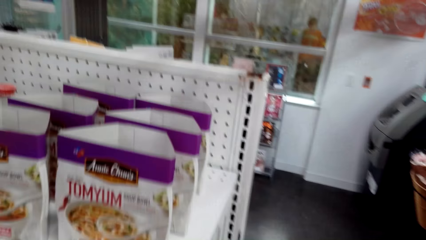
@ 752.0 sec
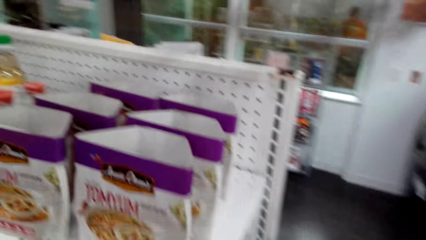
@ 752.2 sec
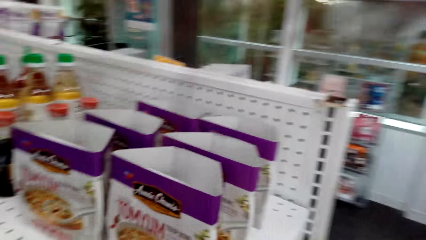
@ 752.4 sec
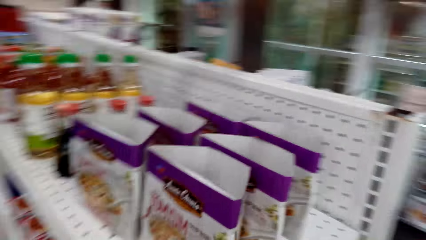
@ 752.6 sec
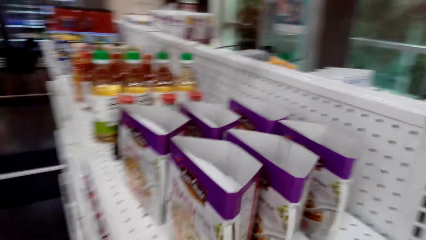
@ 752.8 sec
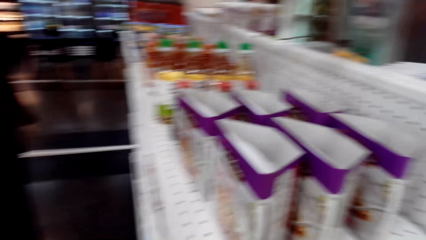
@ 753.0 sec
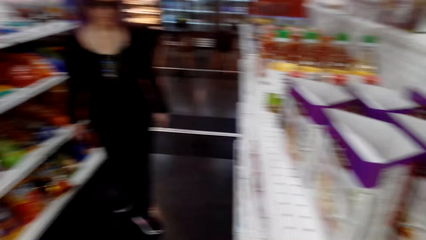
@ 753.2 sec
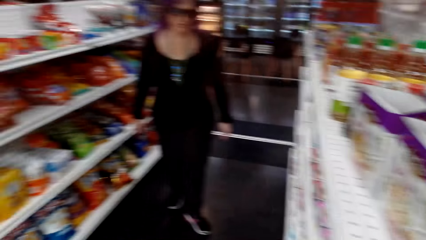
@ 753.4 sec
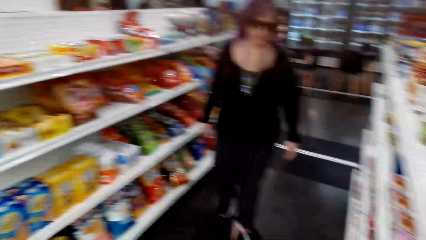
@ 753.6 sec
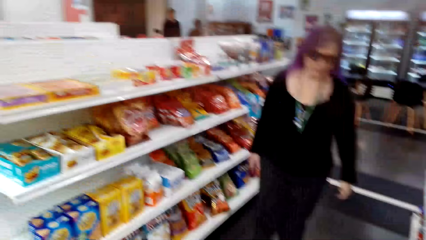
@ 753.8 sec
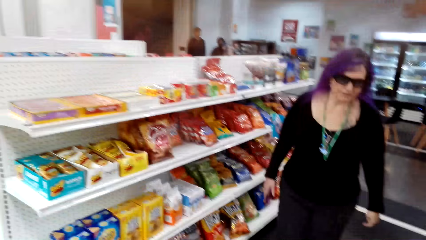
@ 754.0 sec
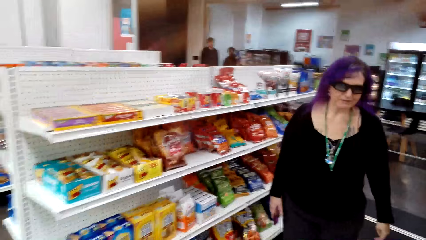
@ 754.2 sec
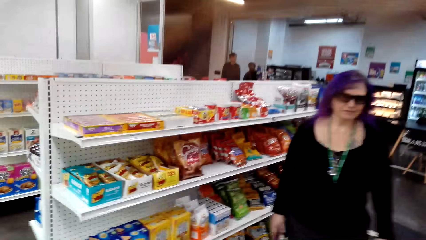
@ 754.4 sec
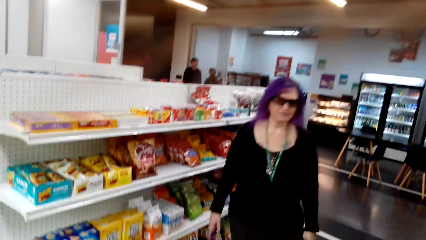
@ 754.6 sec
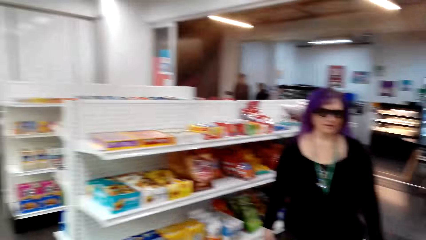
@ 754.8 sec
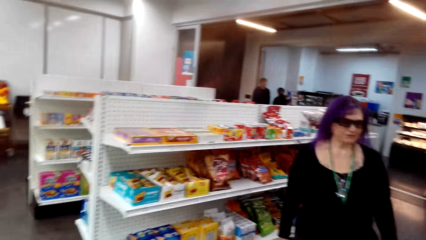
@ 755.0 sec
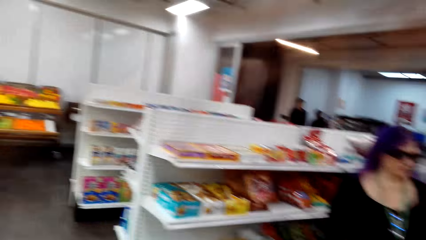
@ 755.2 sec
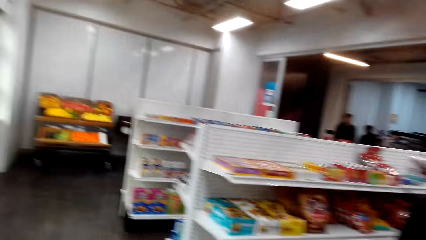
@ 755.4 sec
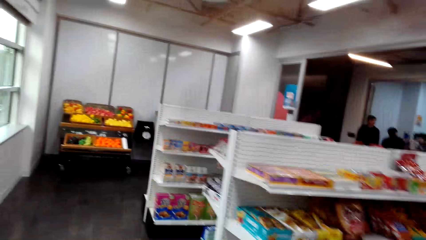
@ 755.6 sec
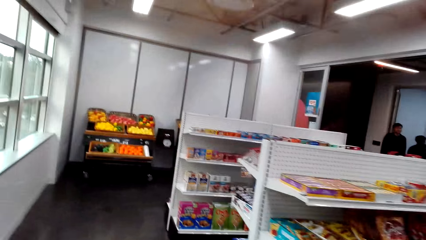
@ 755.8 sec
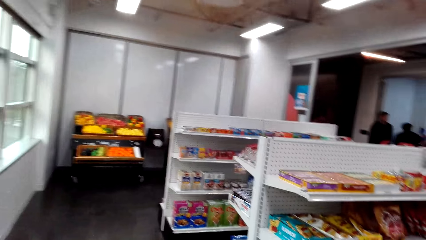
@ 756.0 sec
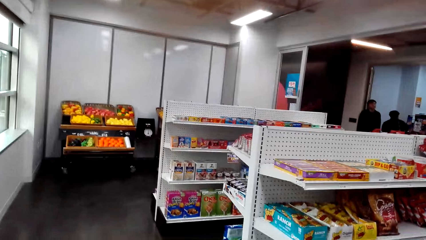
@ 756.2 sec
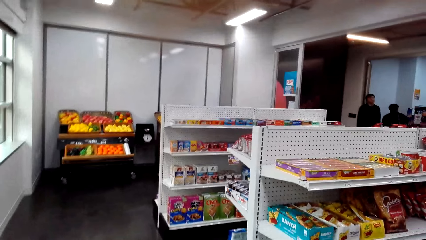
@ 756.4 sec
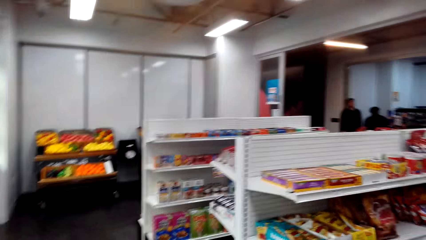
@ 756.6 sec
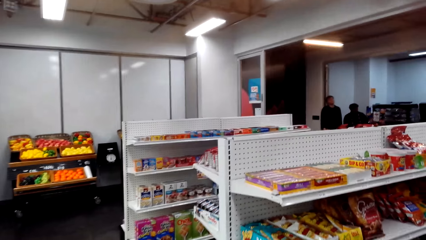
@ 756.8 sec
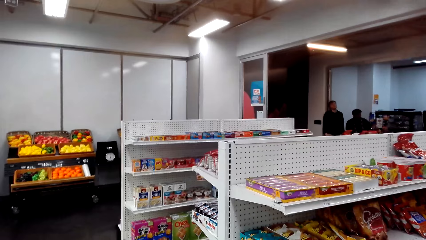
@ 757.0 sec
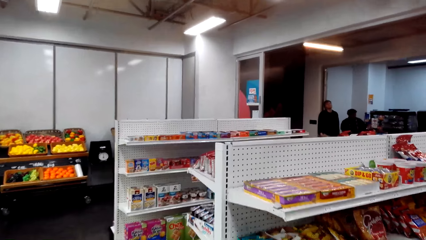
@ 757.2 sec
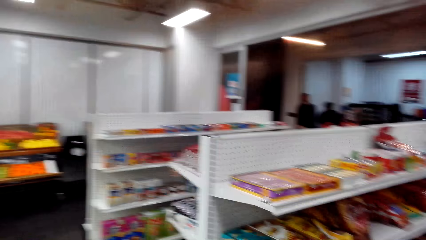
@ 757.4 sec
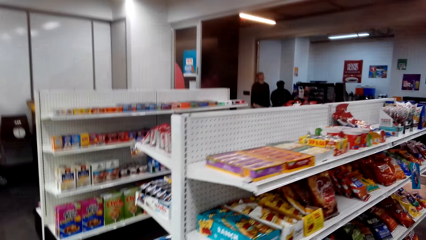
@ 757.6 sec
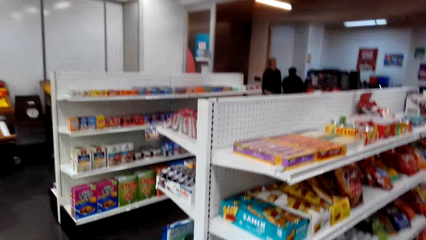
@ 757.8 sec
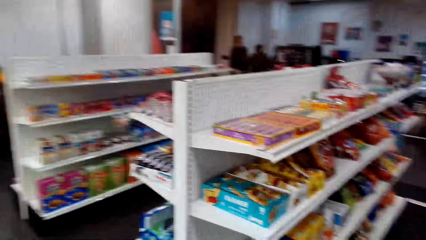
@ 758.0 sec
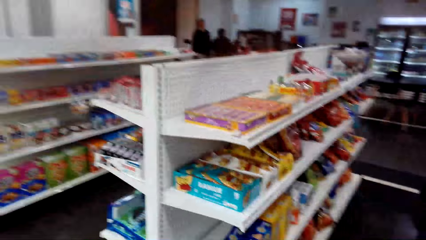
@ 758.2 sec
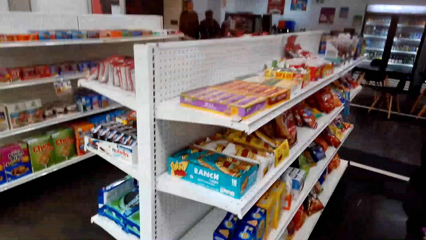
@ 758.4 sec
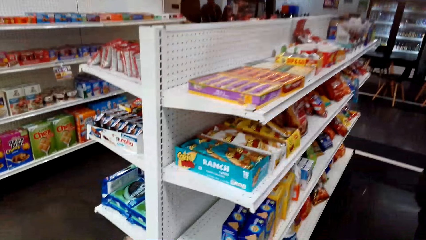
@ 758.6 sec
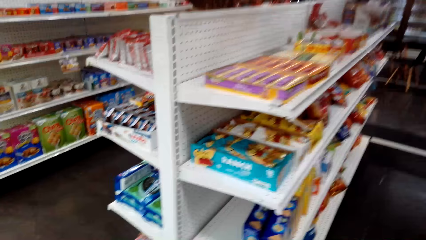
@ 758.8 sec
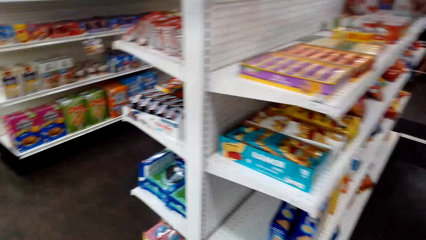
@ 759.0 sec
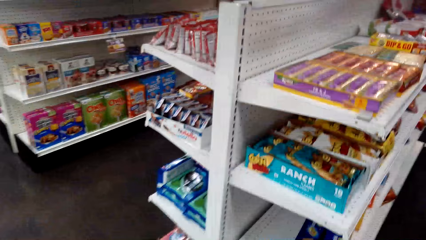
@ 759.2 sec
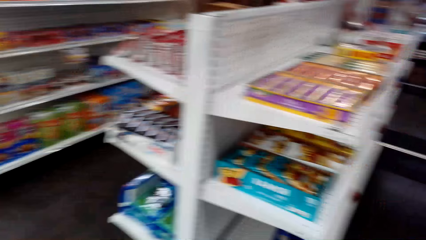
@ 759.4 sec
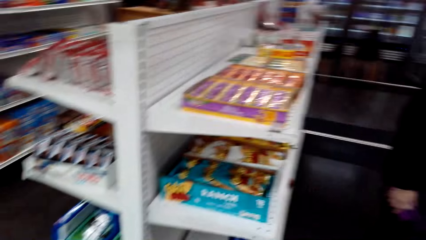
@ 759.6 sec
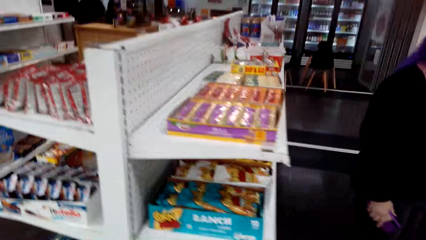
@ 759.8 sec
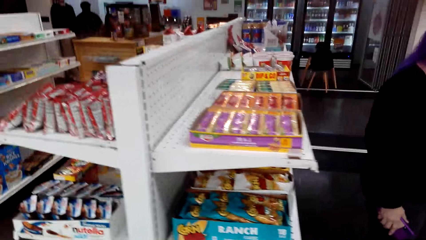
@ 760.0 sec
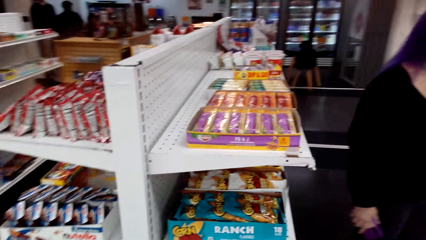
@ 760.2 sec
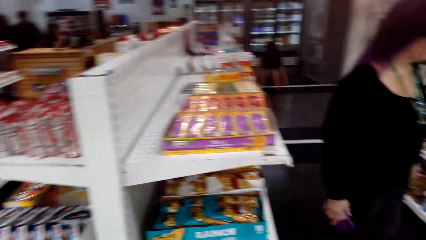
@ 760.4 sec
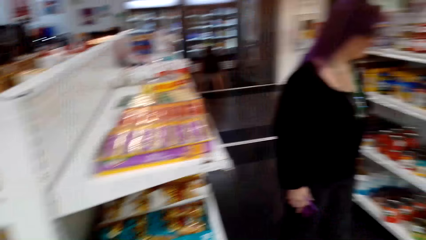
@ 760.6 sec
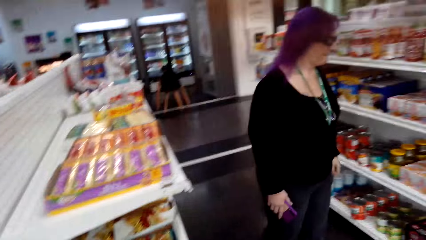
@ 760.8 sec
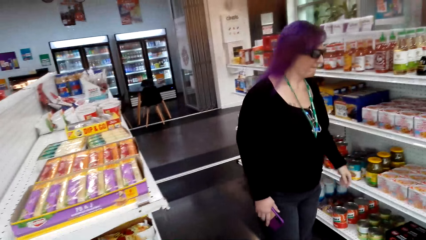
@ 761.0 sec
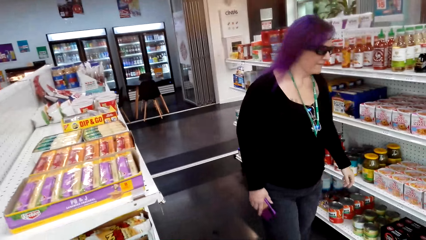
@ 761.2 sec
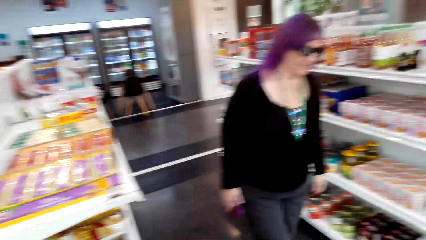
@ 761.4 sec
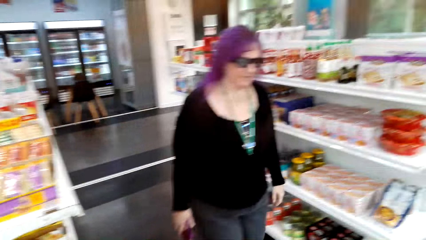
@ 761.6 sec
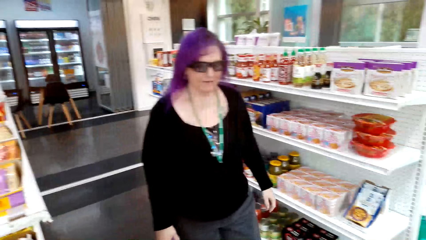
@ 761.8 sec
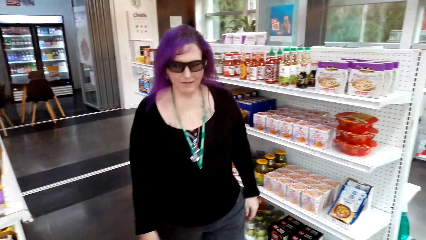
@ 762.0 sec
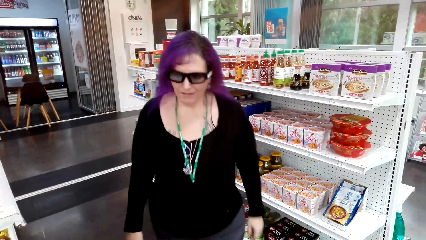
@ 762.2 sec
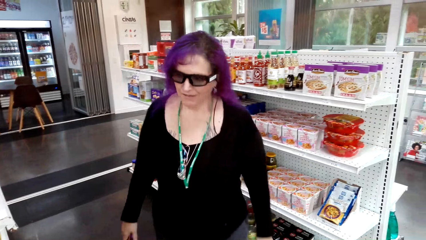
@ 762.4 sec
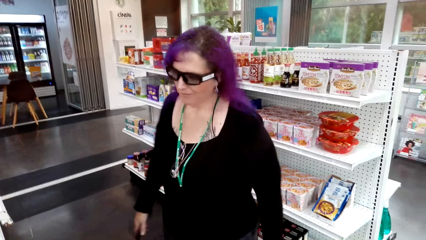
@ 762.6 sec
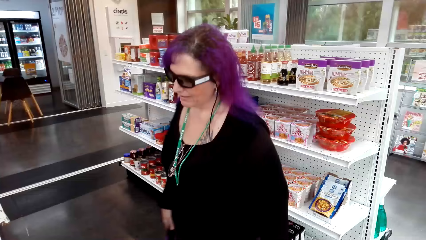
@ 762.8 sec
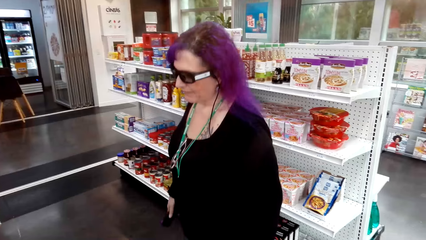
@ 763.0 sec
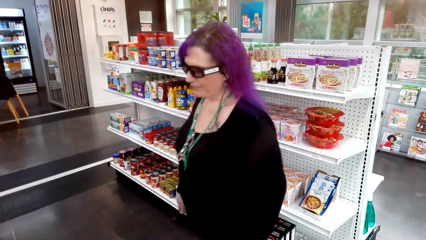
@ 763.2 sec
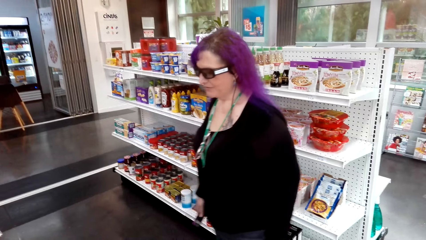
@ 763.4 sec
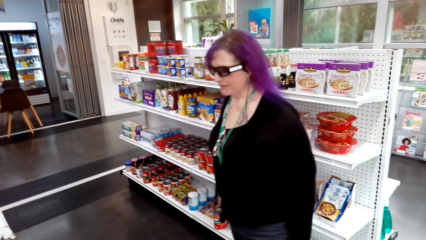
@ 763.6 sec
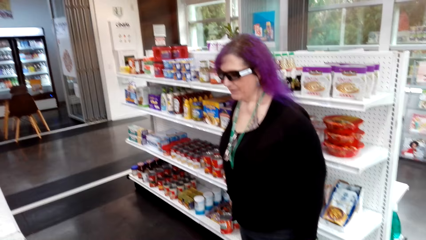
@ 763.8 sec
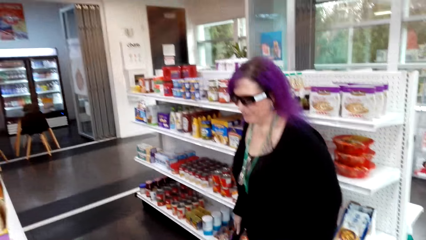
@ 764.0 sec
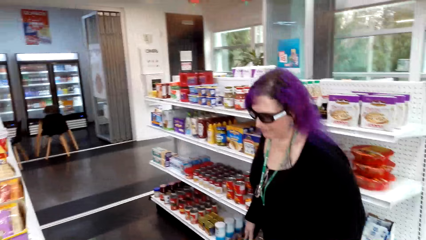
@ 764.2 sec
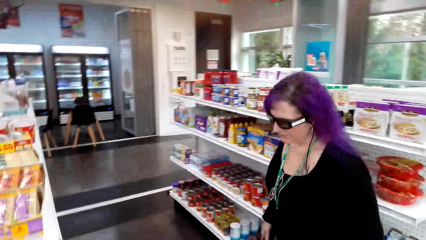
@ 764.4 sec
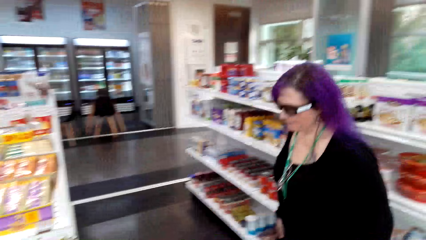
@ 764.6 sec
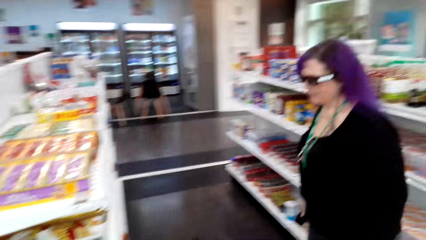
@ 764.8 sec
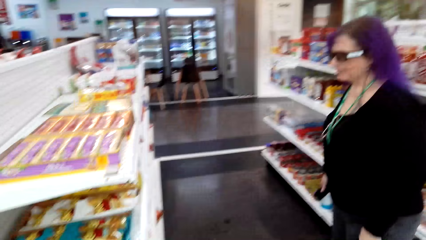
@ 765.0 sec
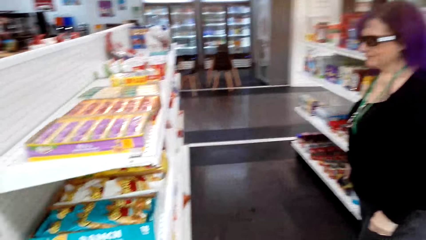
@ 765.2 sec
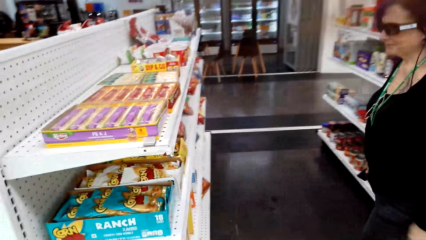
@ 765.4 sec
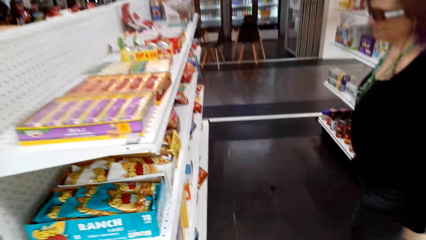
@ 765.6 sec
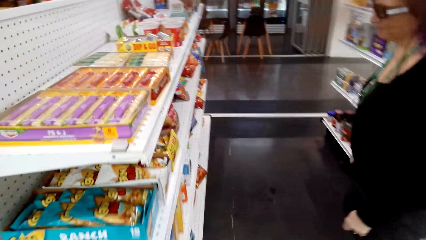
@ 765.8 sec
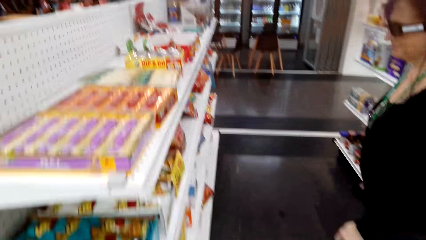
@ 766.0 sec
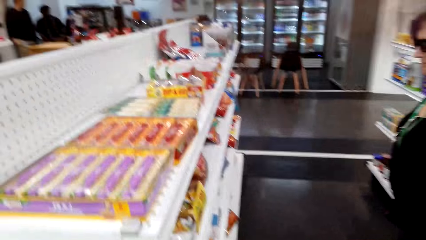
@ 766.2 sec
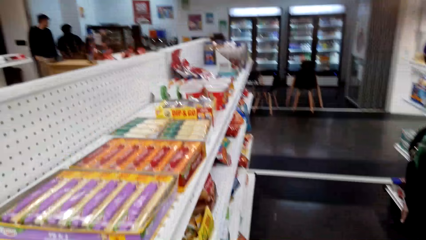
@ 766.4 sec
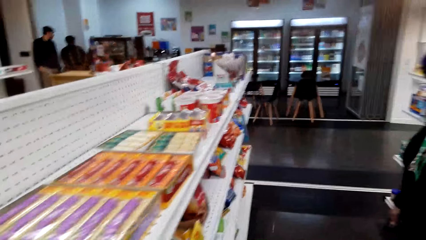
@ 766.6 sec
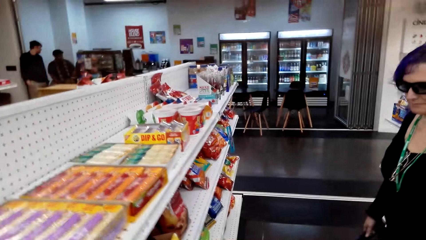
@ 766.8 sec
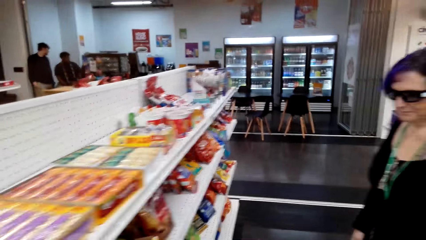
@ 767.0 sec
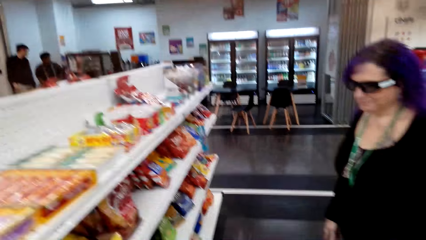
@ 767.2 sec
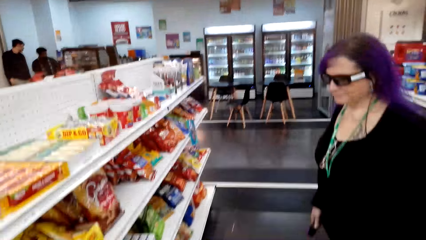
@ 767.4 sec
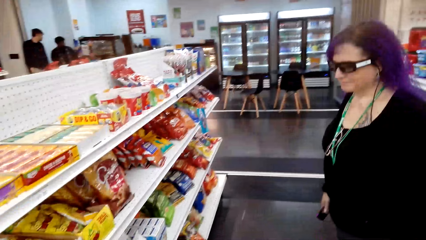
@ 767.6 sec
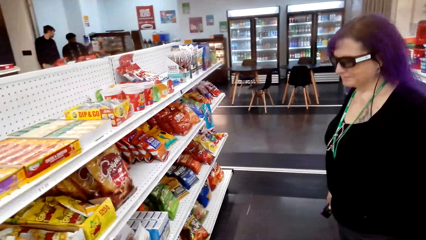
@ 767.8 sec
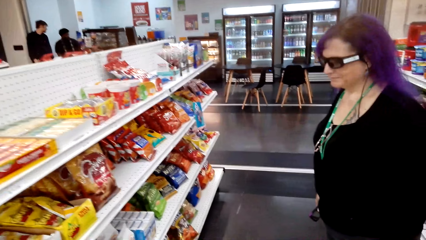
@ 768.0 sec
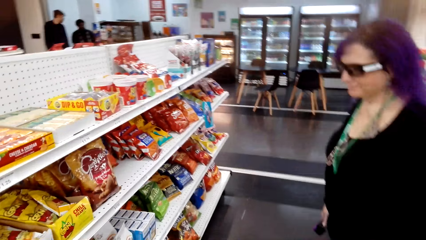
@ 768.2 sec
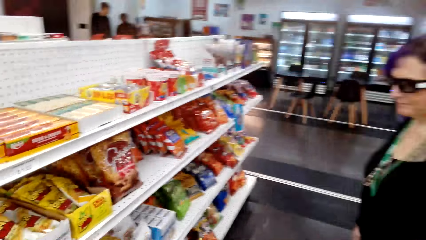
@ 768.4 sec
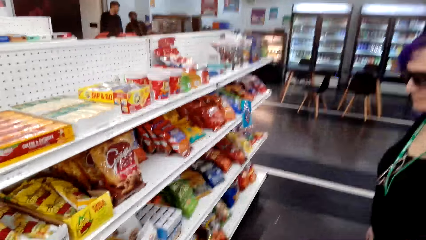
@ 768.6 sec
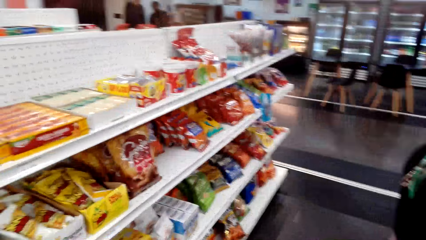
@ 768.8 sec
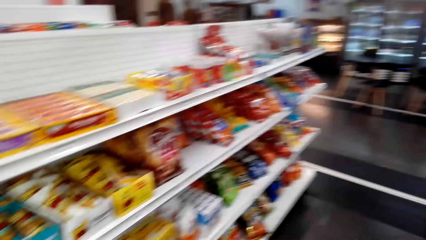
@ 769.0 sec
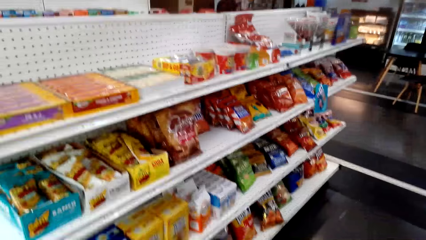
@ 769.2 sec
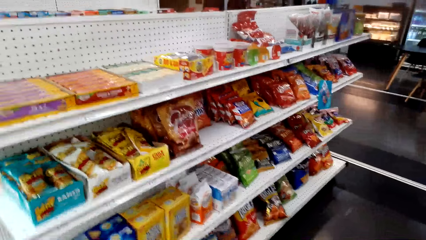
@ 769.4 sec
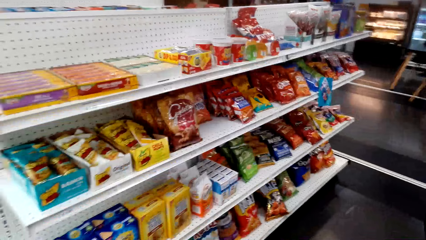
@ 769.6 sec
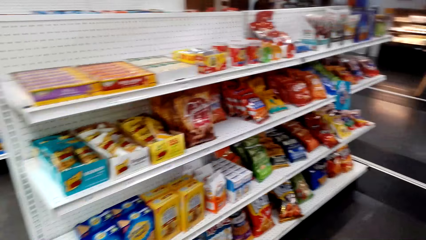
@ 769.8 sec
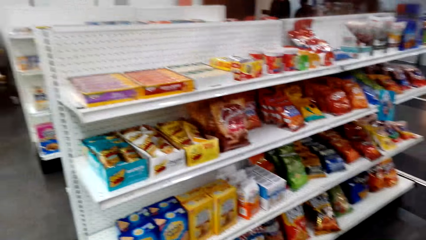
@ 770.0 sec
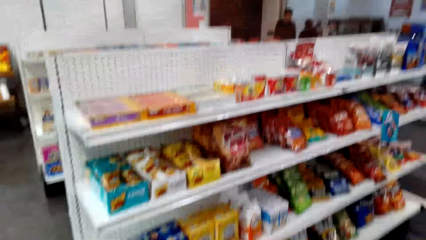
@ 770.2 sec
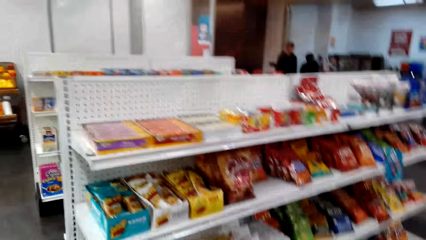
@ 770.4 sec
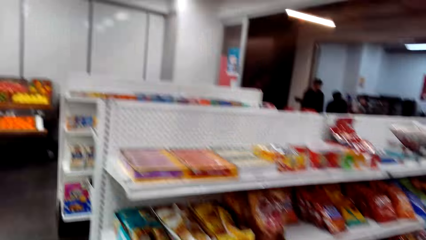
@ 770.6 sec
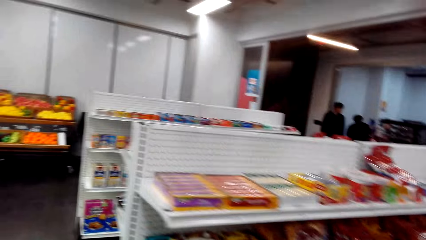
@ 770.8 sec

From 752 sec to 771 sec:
The camera wearer looks around the convenience store. They dialogue with a woman. They talk to the woman. They look around the shelves.
